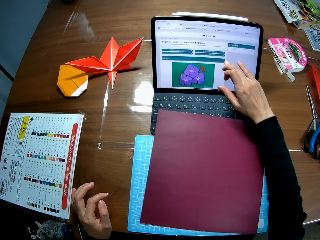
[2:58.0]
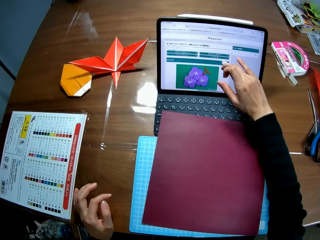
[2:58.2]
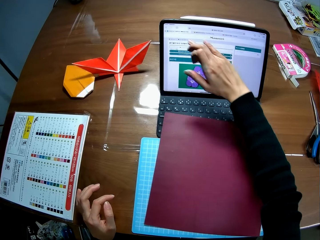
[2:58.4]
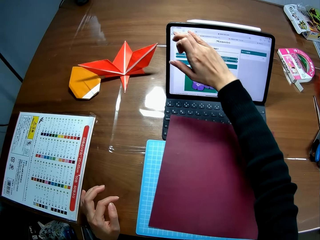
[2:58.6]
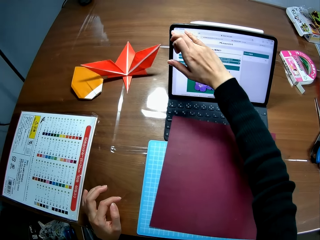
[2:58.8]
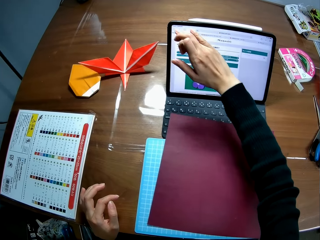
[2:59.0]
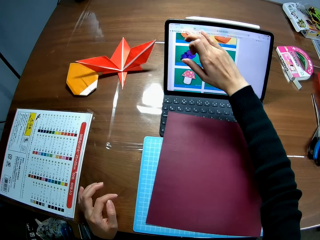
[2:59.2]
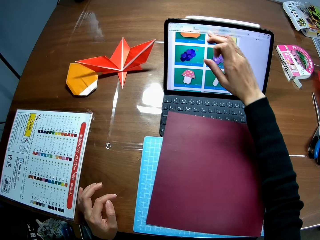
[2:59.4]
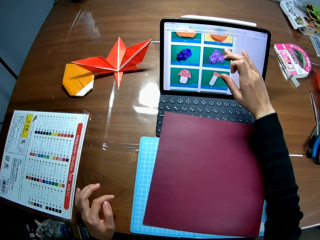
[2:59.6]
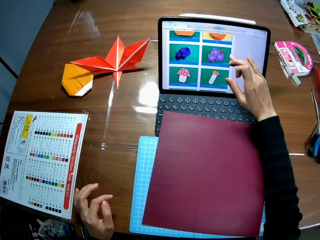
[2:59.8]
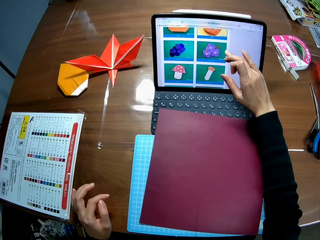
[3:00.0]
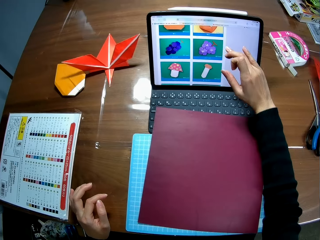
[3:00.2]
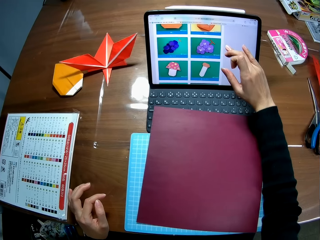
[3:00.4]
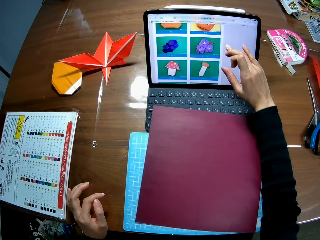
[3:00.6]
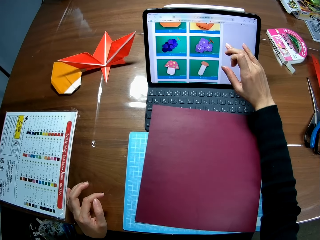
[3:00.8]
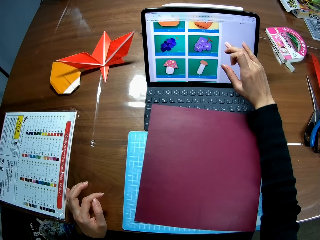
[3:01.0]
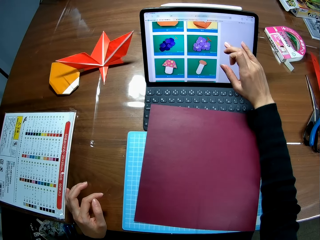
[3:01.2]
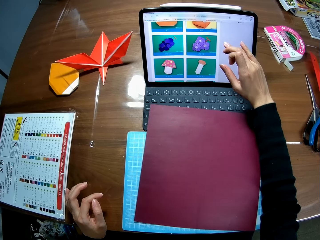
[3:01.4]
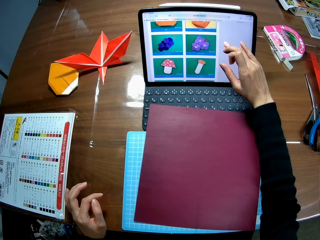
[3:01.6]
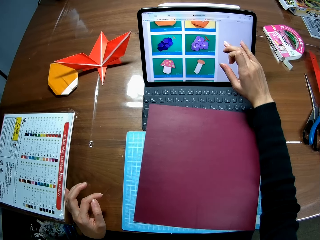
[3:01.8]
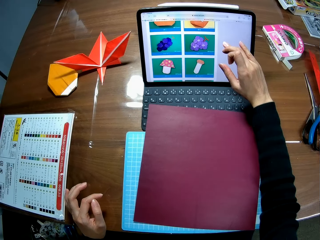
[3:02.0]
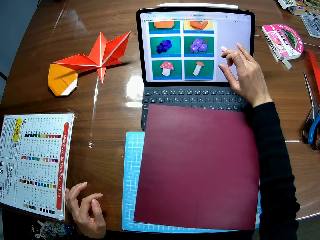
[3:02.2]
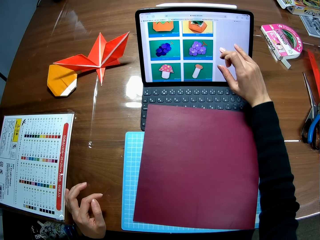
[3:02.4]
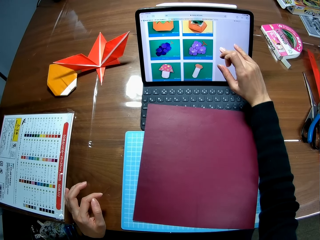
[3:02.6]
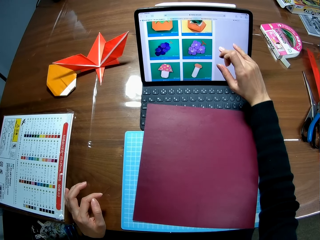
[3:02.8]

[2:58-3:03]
The camera wearer scrolls the laptop.

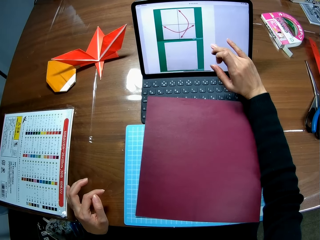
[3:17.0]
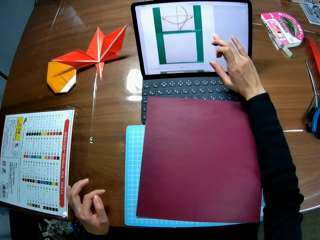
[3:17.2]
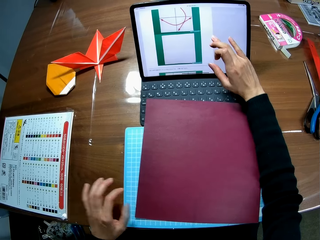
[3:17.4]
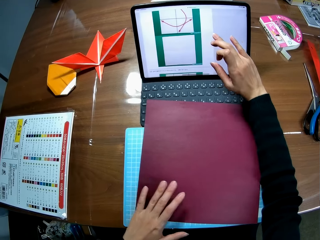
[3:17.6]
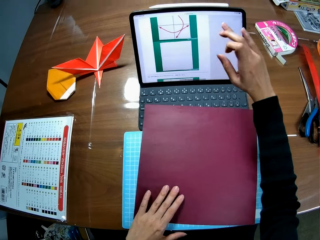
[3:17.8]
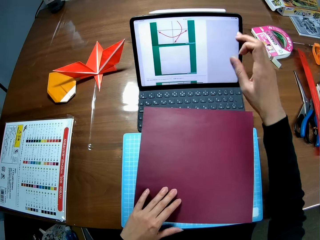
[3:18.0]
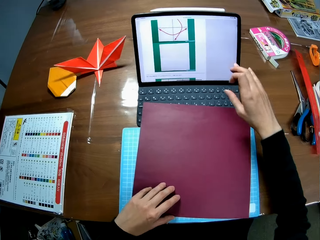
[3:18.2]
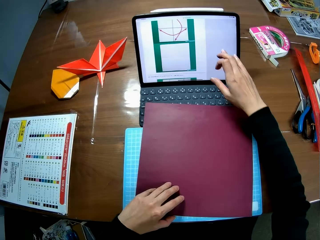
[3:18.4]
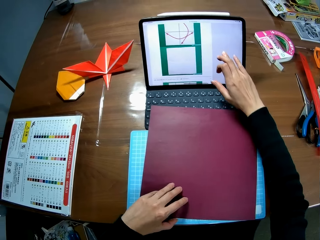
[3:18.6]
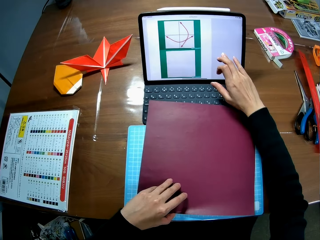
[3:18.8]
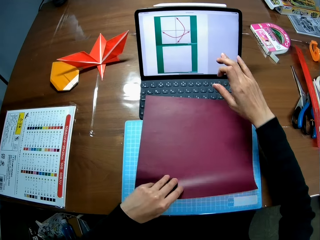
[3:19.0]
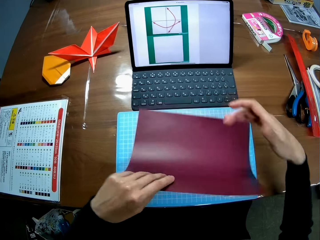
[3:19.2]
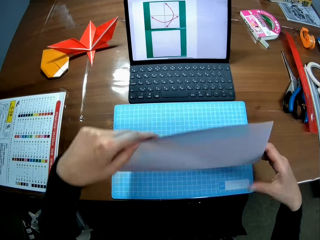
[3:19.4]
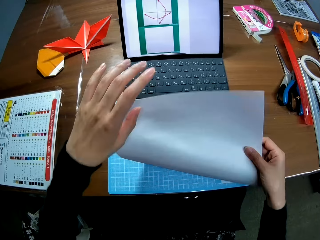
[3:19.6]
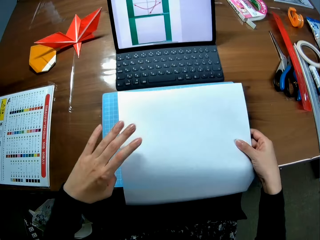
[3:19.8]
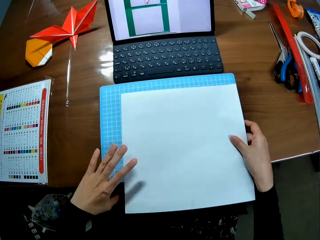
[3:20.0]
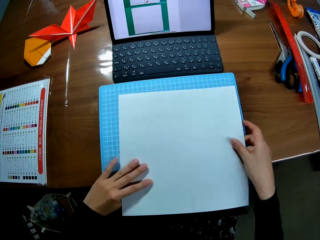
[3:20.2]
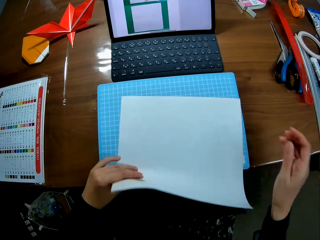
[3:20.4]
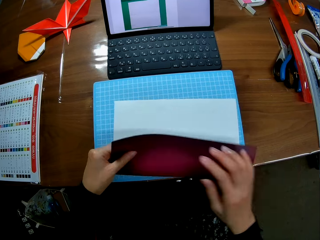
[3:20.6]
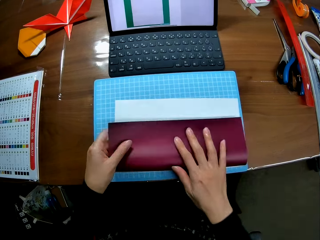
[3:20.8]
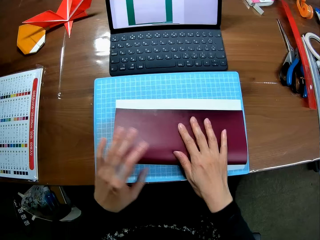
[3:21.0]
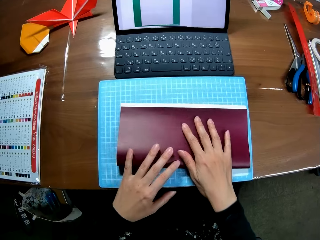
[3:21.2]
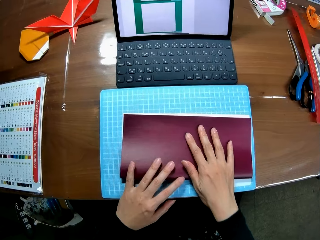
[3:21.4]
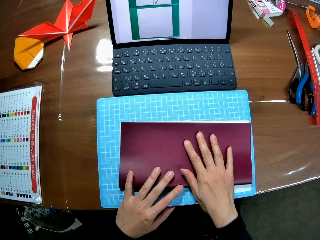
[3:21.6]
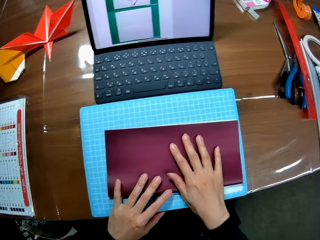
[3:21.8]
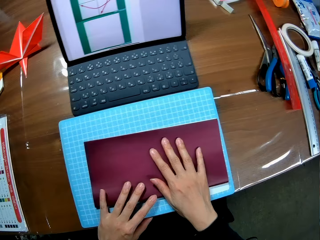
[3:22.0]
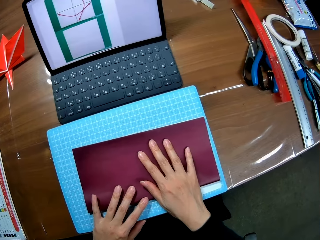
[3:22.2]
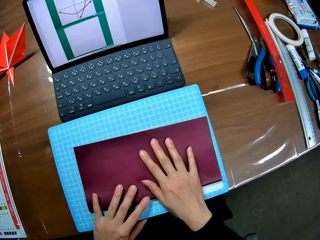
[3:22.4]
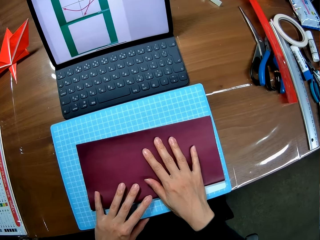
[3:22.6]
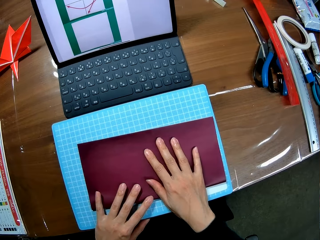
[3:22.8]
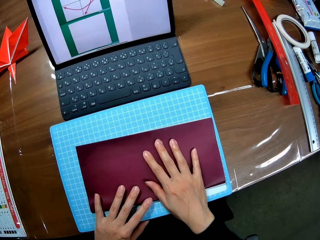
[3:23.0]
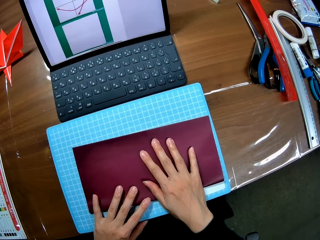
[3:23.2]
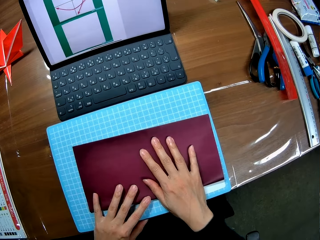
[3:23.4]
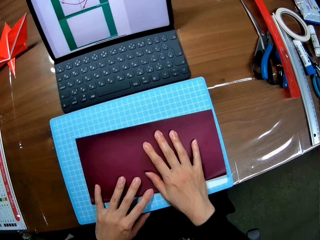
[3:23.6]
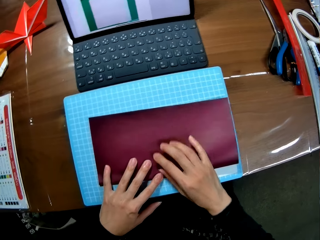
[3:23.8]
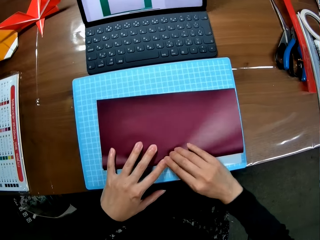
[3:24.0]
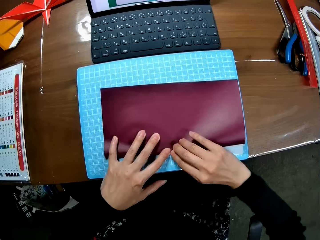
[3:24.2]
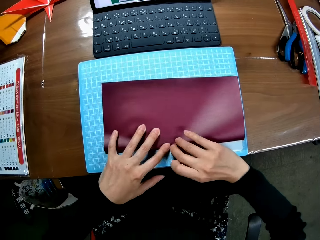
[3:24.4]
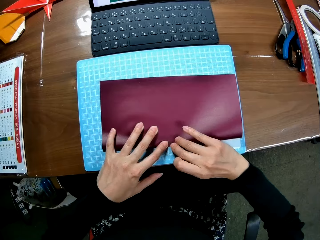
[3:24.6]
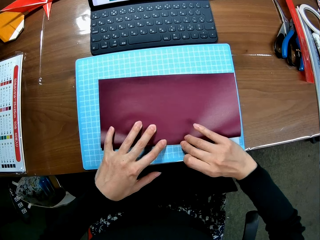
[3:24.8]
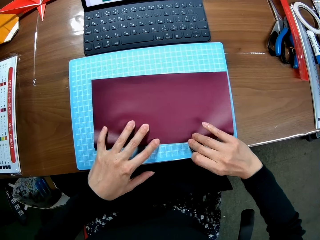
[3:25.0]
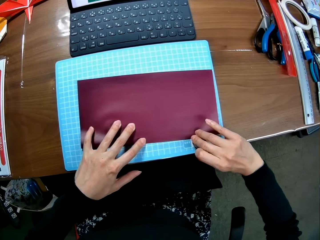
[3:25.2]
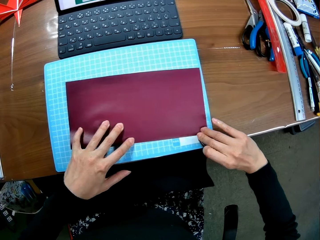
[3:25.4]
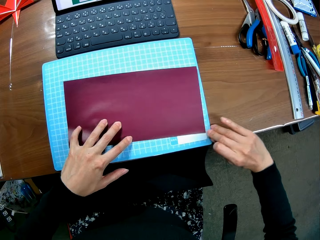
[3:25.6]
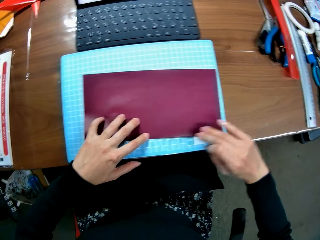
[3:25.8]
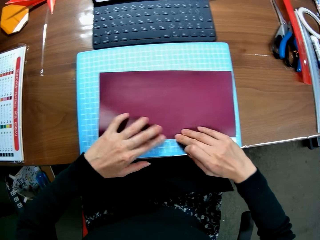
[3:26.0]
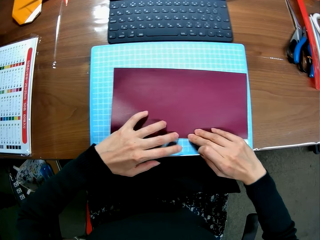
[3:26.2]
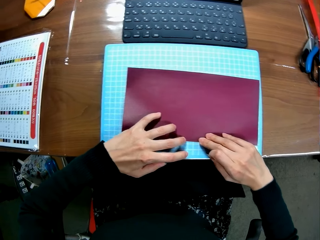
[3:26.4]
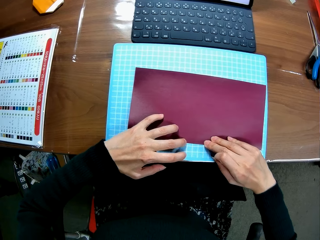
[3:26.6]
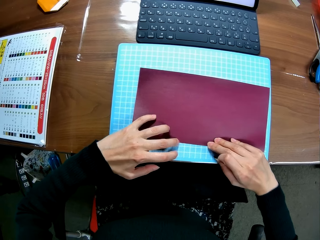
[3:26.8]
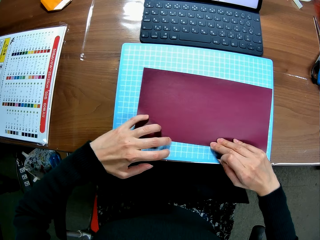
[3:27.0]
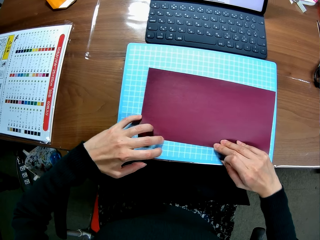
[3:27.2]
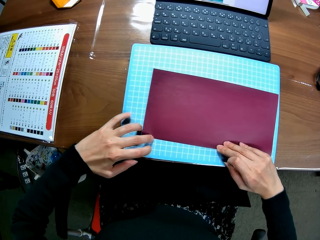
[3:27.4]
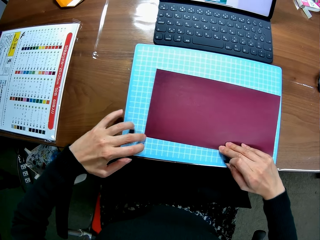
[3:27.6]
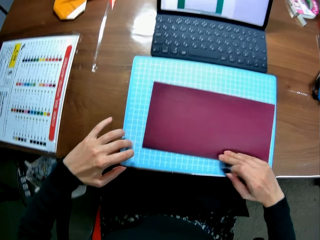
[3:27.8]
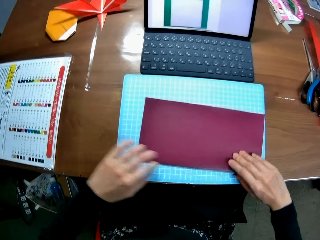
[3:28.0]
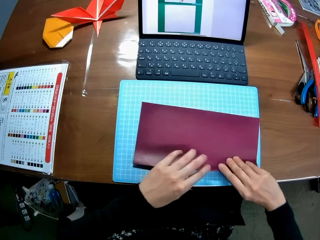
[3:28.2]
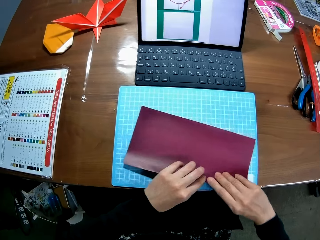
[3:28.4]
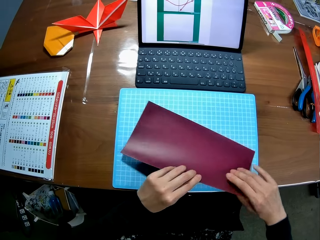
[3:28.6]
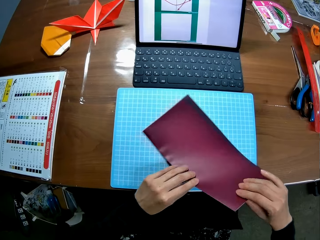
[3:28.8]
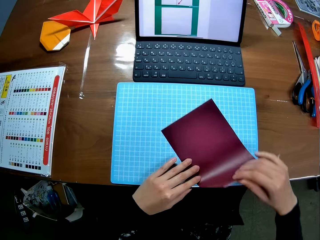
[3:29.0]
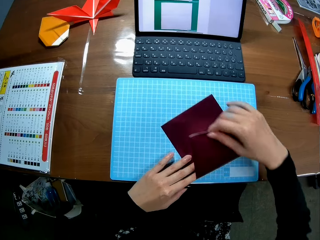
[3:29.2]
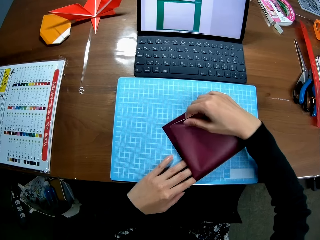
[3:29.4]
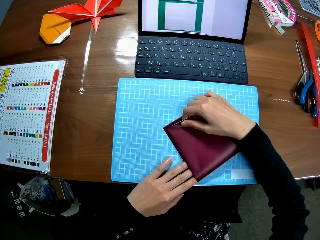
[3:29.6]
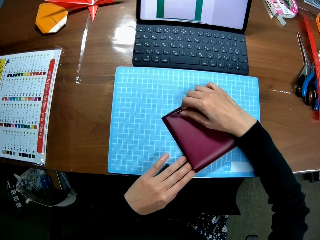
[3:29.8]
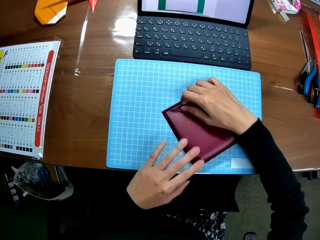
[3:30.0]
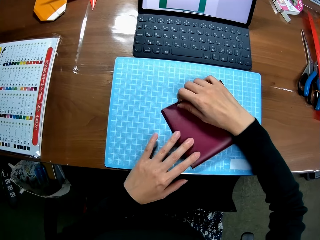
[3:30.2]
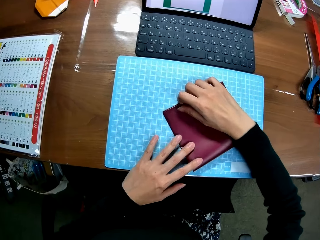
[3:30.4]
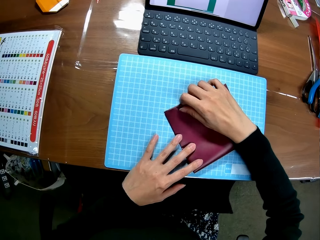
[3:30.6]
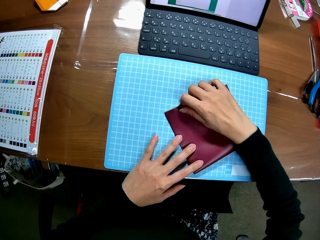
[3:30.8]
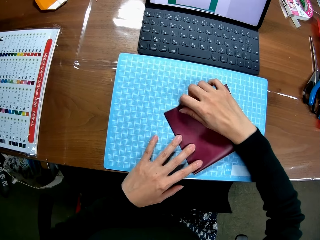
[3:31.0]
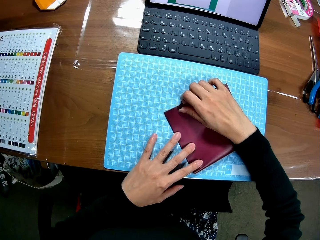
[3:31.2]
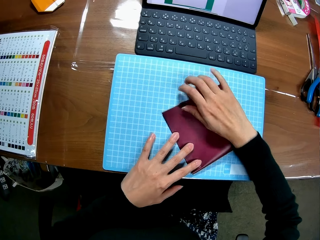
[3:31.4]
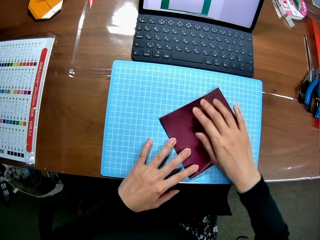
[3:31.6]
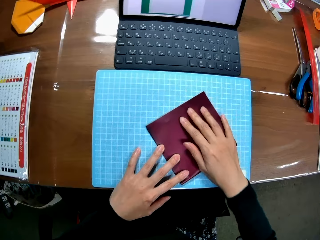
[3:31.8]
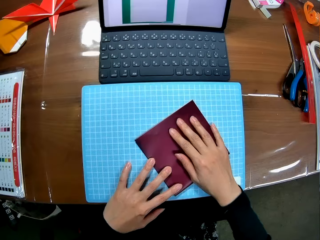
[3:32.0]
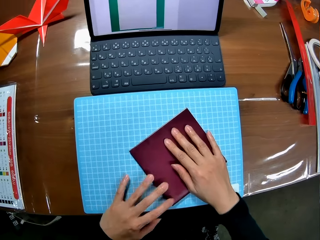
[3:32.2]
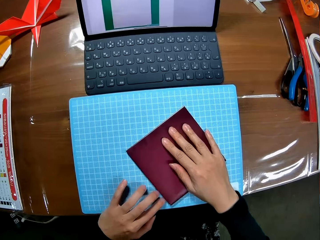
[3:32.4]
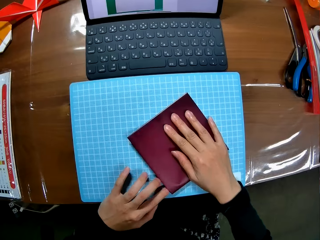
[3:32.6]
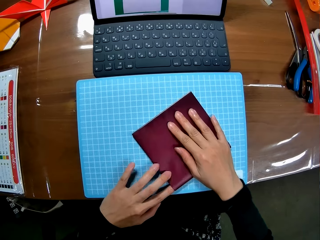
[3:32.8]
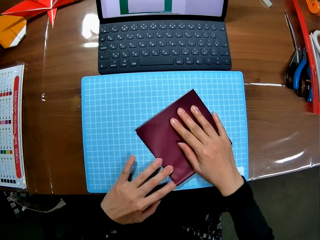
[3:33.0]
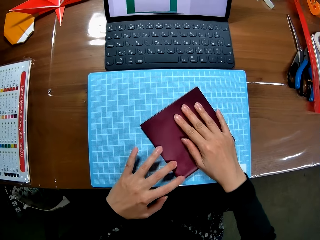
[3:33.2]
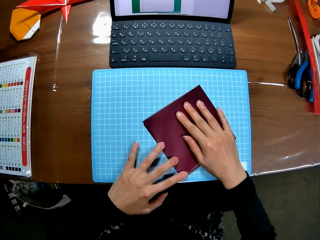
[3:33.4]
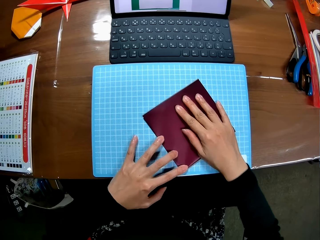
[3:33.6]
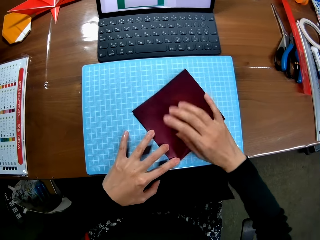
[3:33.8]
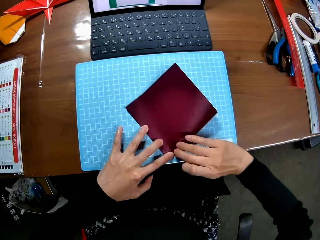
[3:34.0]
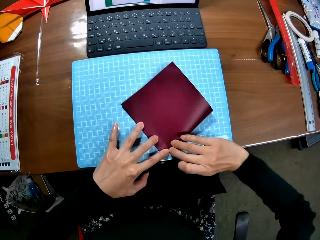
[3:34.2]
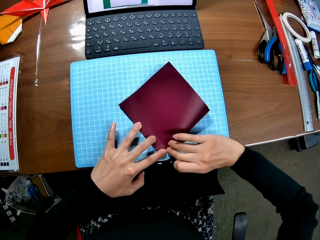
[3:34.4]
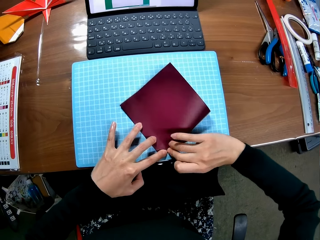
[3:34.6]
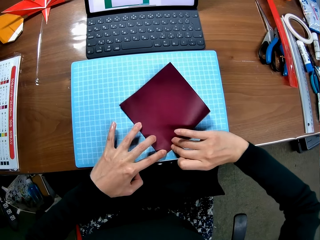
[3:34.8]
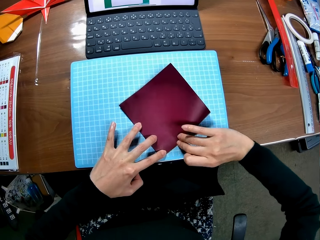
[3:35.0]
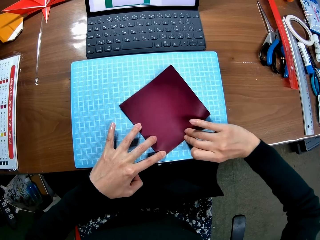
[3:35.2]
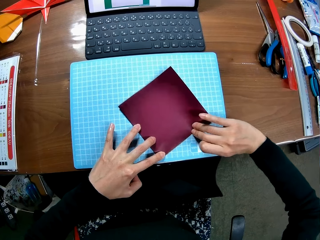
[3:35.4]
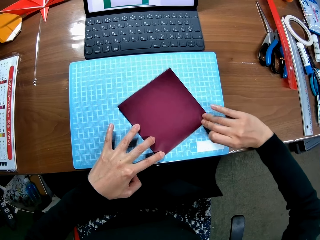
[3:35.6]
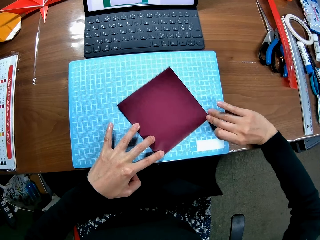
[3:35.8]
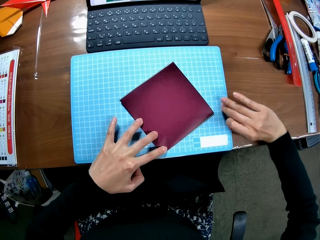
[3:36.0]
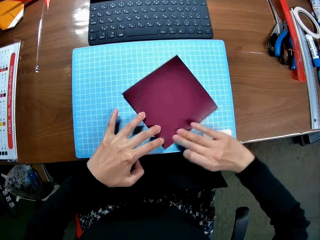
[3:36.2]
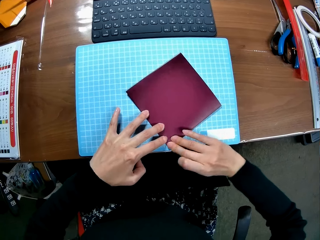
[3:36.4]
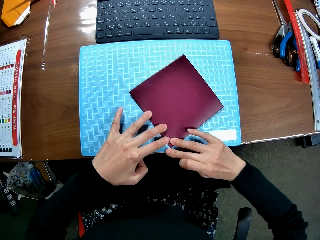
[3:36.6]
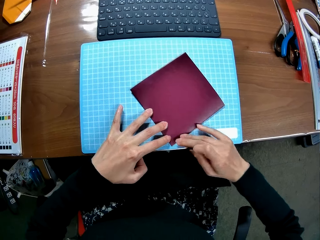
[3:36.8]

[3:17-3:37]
The camera wearer touches the paper. They touch the screen. They hold up the paper, turn the paper, fold the paper and put down the paper. They align the paper, fold the paper and align the paper.
